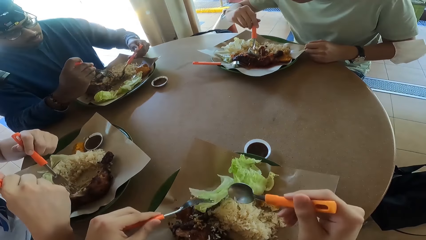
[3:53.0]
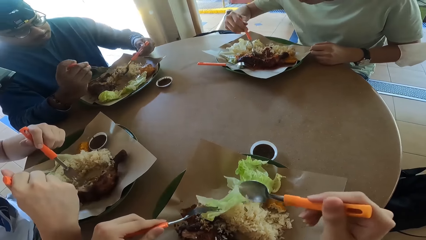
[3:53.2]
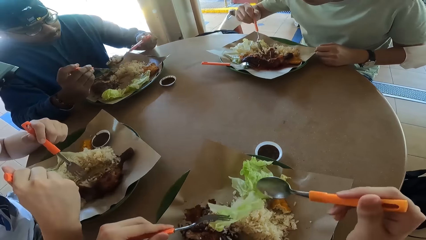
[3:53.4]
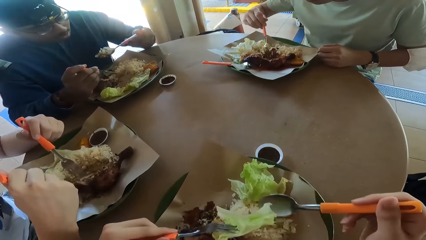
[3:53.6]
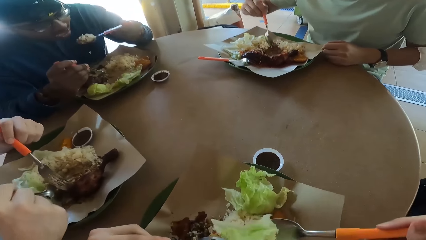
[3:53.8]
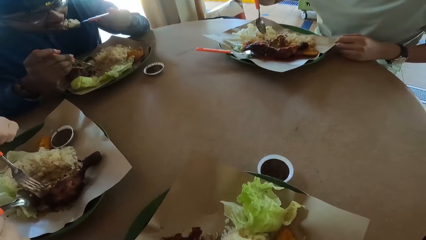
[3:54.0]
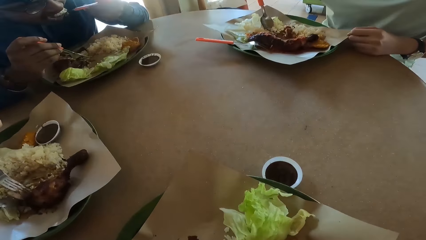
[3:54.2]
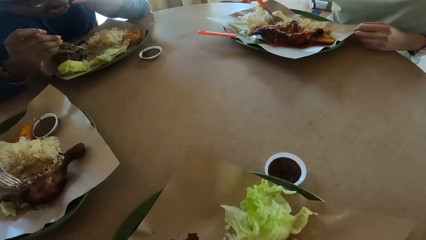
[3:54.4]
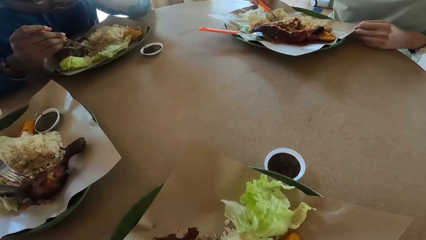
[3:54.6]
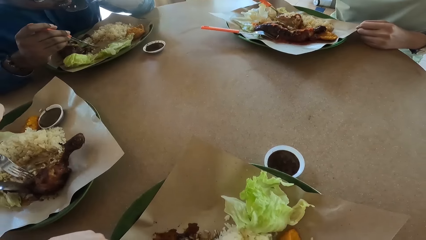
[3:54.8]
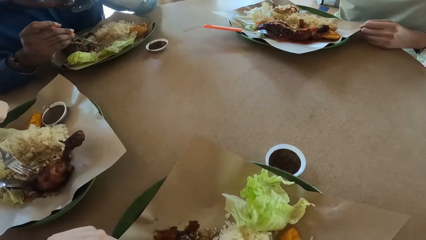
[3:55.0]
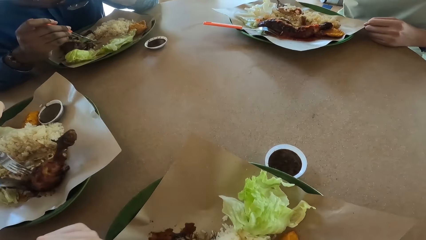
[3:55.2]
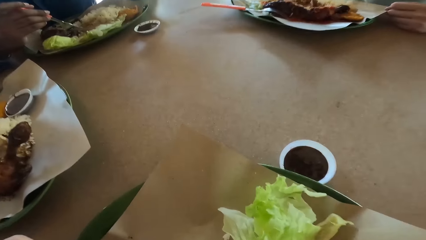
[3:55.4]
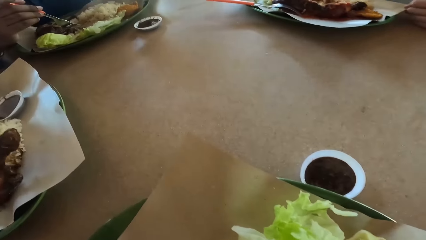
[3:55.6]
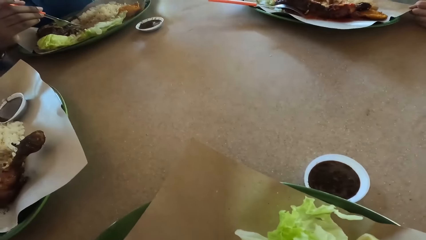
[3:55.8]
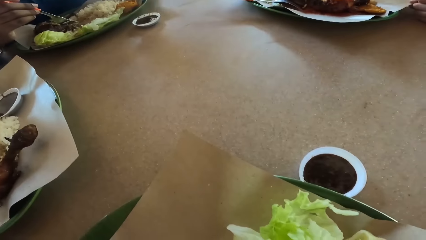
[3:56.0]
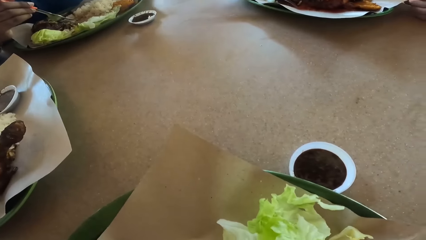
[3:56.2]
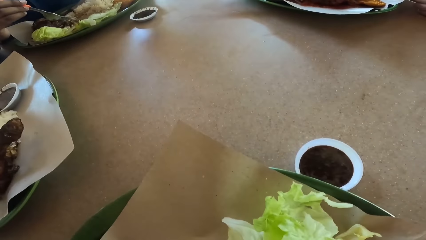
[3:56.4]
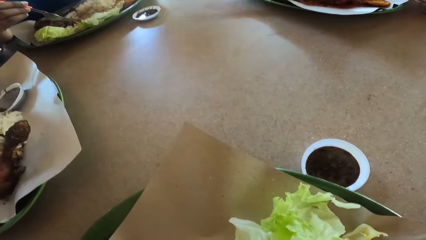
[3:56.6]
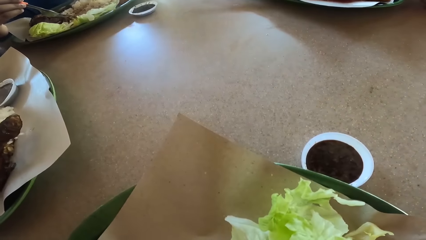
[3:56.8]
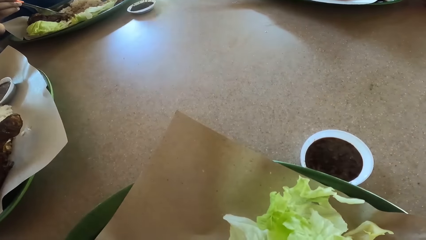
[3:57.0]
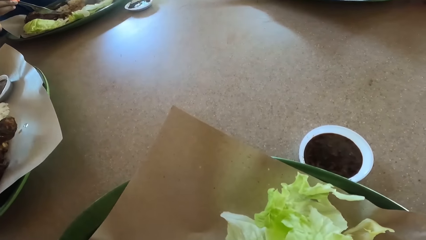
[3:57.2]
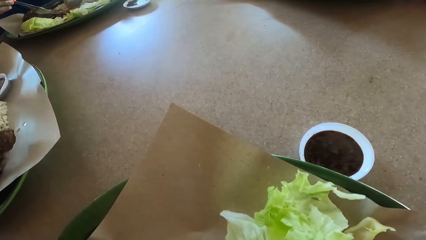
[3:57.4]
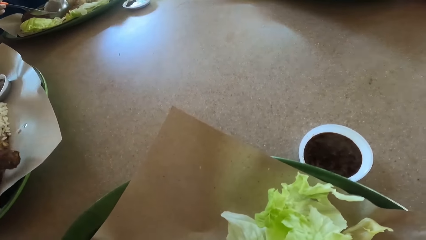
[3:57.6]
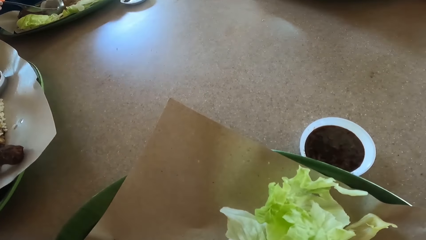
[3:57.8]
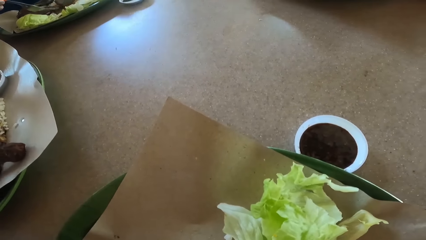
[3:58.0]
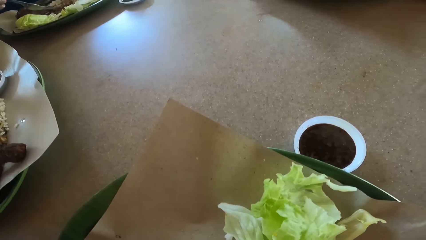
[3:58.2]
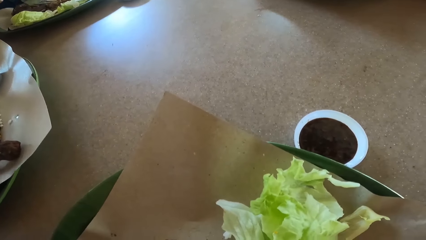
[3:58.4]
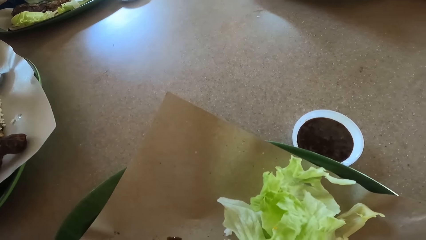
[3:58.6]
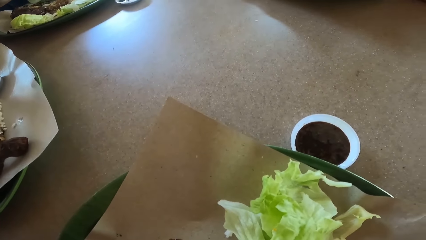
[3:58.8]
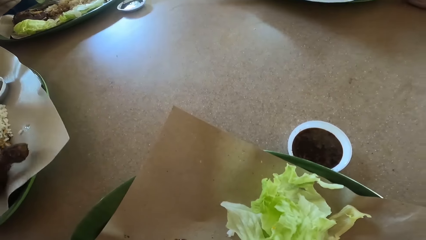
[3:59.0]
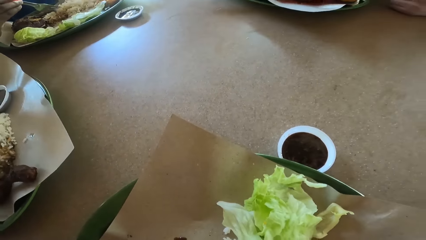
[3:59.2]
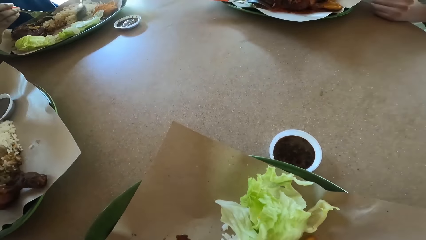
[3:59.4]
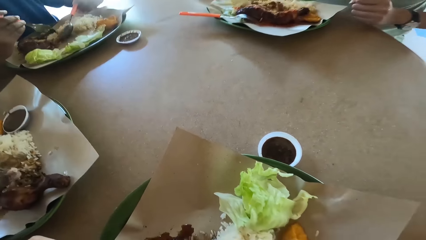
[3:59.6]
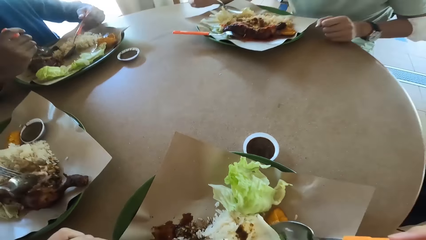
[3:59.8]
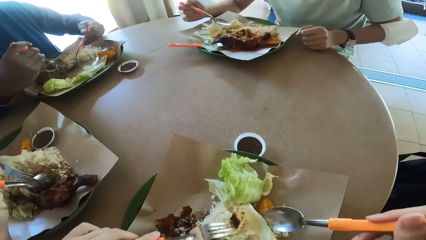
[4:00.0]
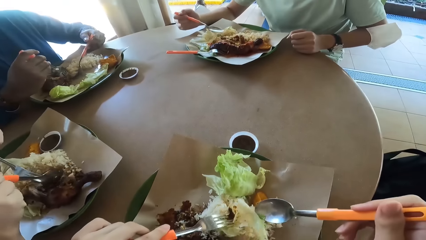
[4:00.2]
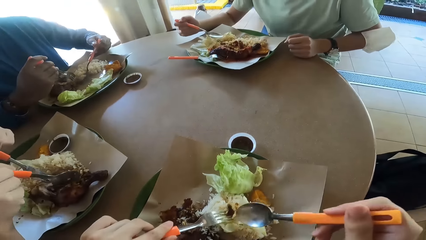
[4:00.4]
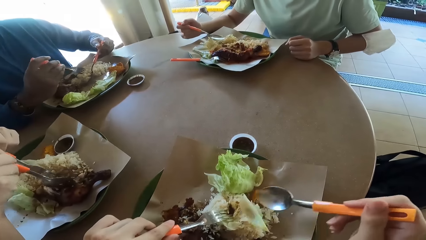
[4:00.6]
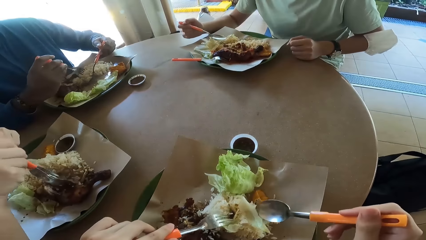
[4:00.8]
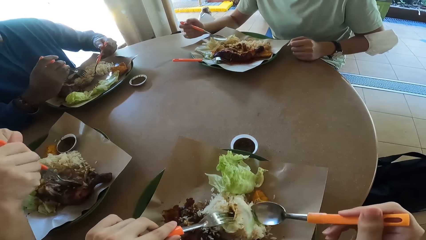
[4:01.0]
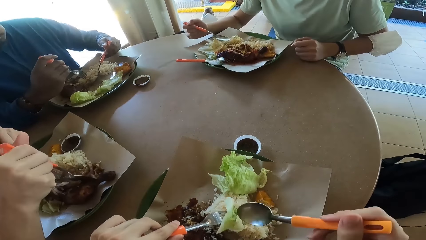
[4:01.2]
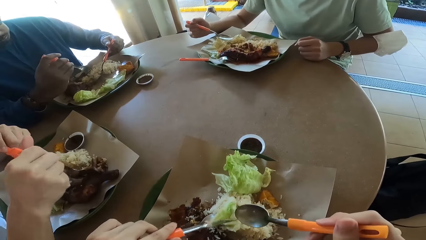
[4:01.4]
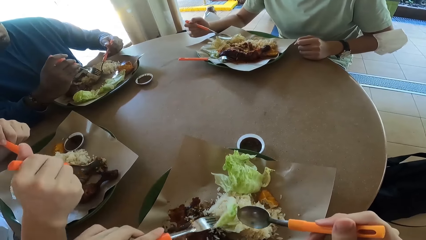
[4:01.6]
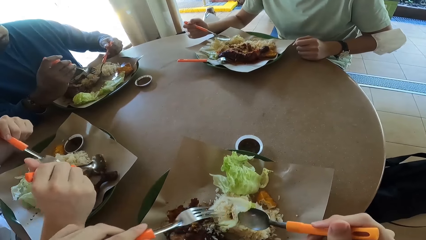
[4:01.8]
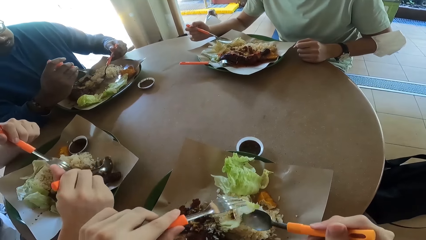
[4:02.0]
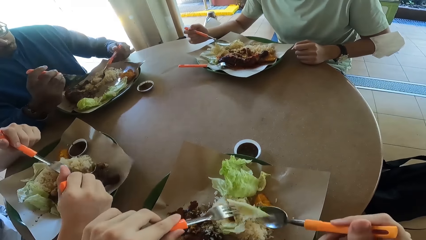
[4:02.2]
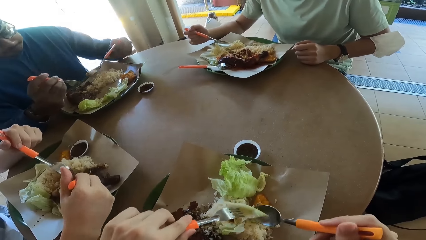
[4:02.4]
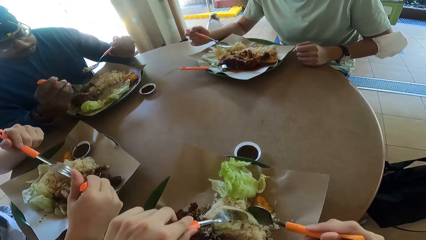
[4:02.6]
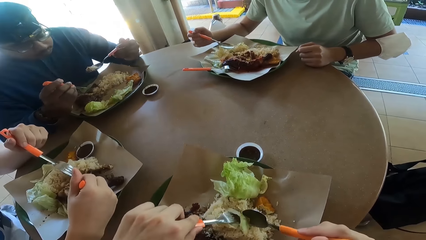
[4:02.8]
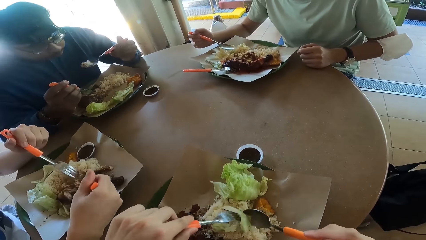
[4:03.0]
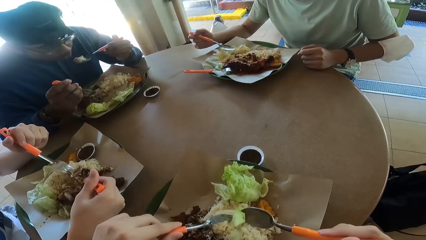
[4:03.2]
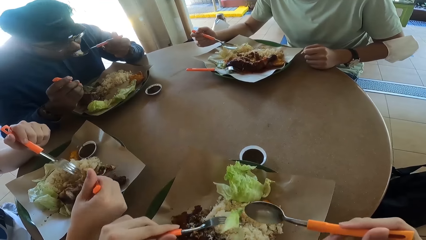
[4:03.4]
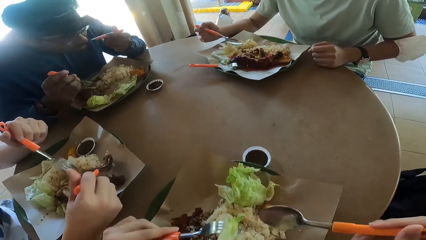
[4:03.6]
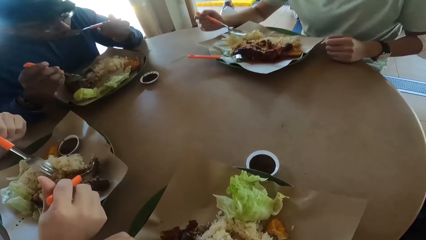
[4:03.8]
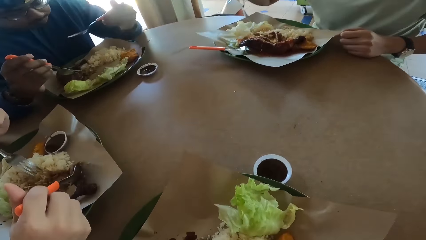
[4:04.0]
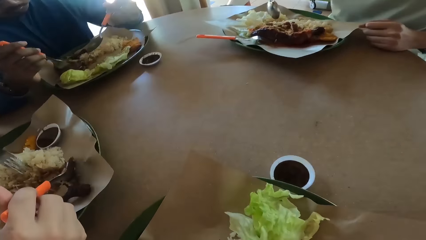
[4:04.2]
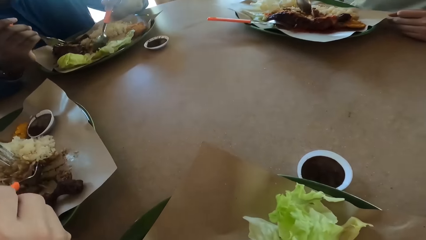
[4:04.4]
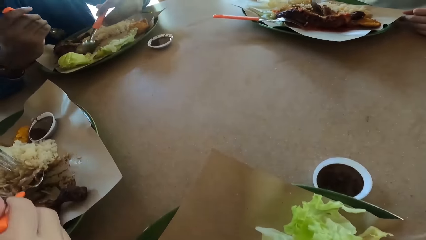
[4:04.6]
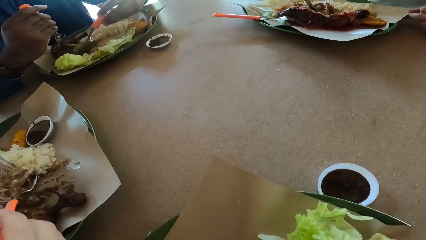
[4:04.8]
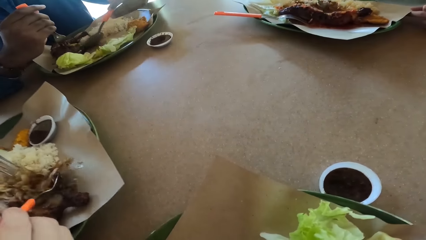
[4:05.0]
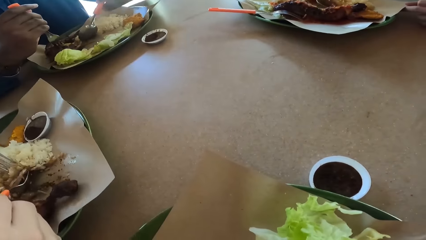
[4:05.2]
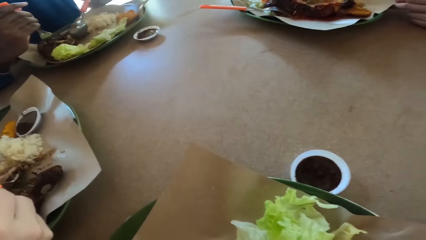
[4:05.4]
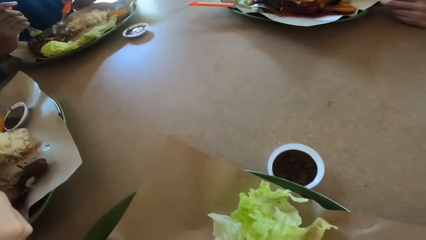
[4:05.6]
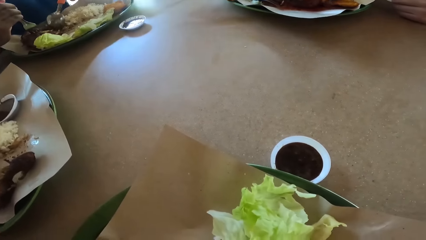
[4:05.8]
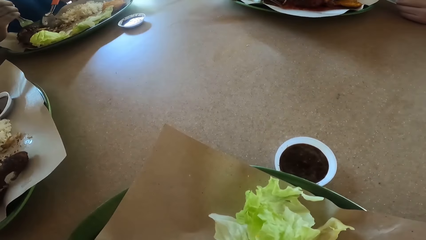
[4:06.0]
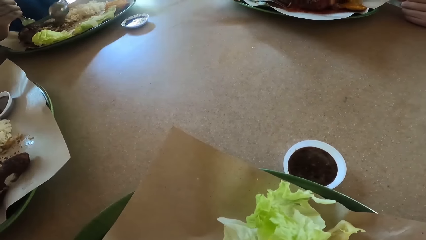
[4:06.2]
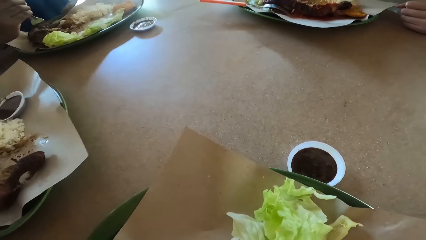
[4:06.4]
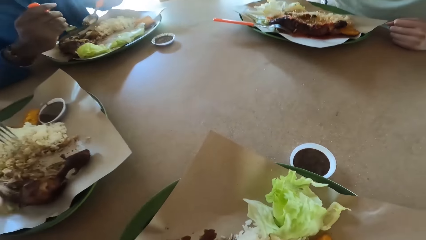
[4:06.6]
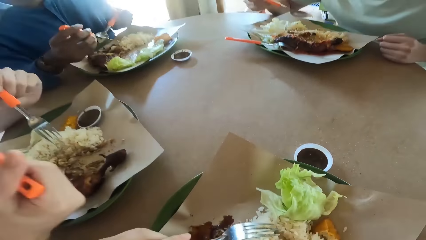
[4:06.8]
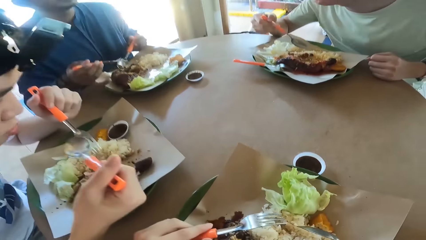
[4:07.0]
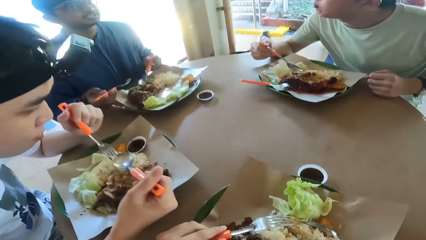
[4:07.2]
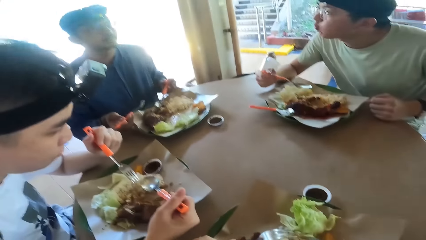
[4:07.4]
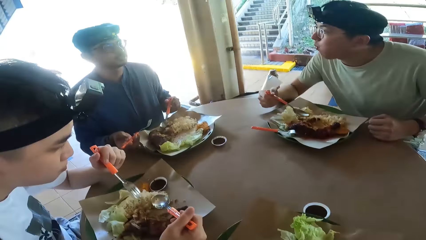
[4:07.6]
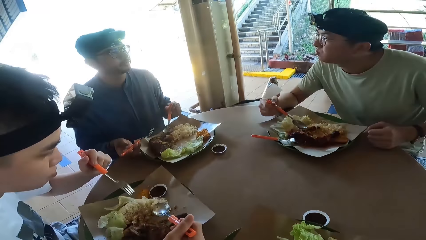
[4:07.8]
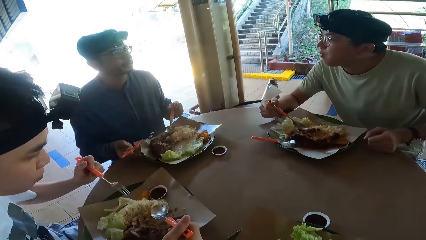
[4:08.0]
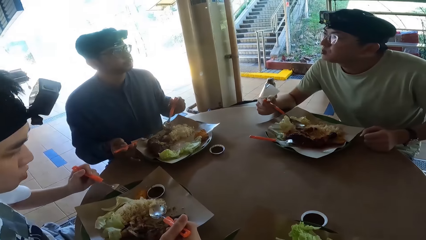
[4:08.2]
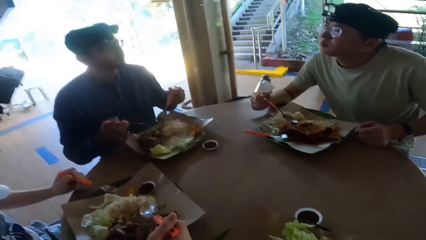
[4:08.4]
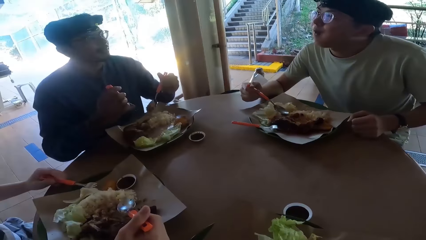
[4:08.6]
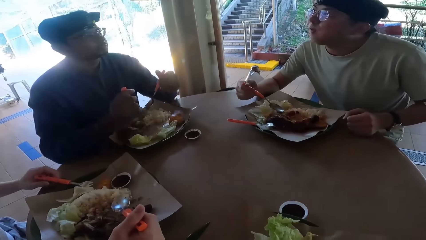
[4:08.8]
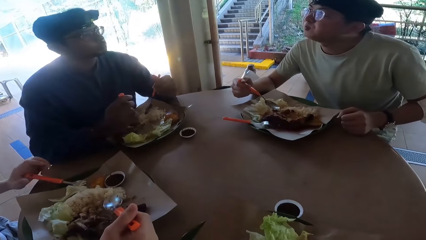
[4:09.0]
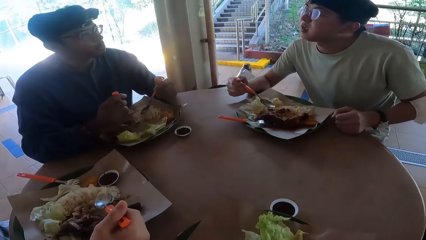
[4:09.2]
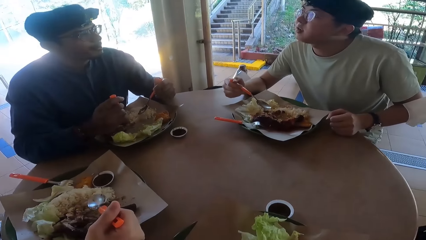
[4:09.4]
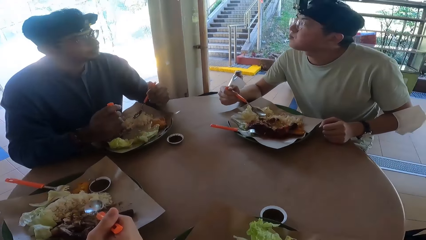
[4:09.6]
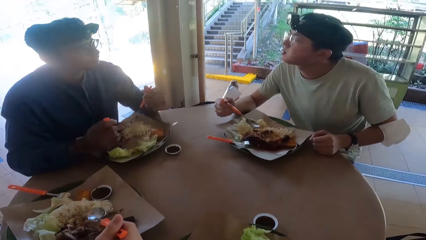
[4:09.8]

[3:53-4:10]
A man scoops food from his plate. The camera wearer eats food. The man places food on his mouth. The man eats food with a spoon. He places food on his mouth.
